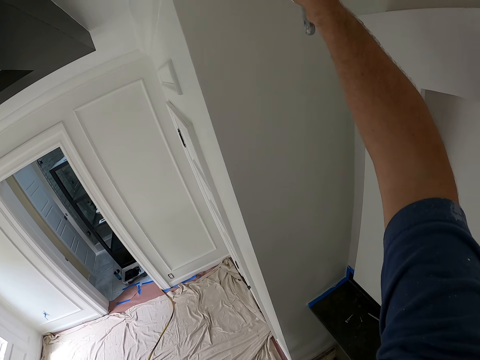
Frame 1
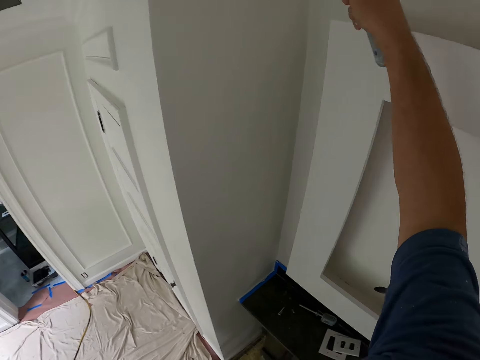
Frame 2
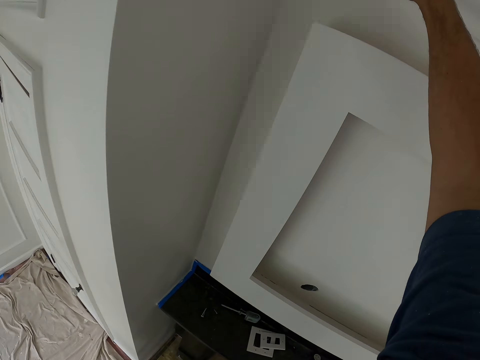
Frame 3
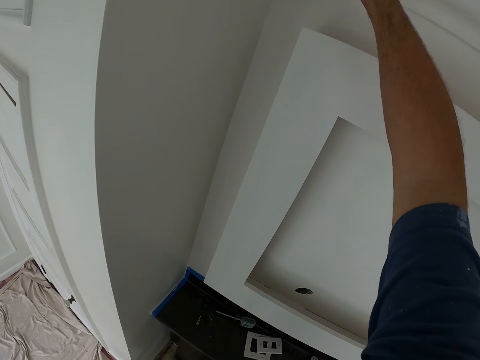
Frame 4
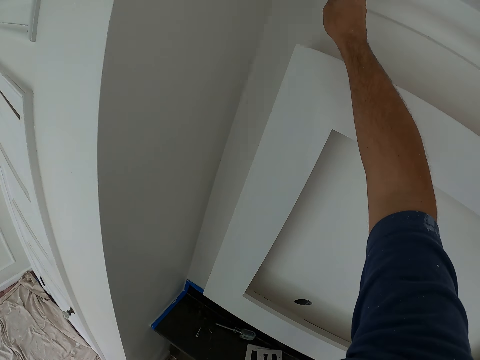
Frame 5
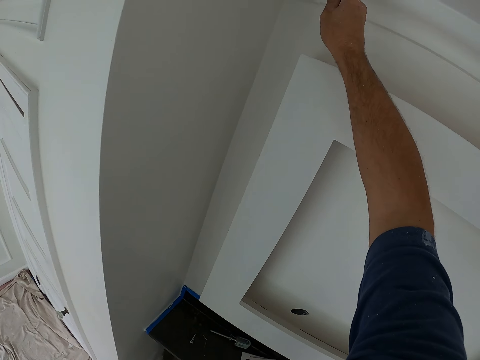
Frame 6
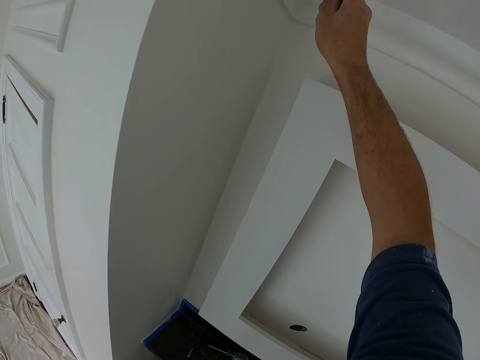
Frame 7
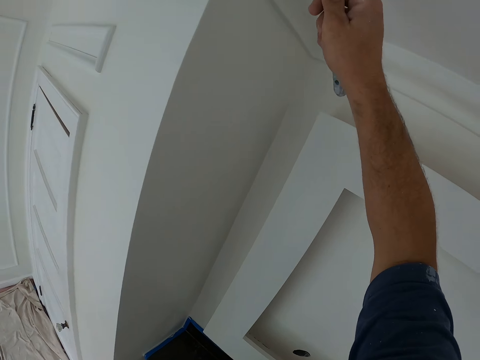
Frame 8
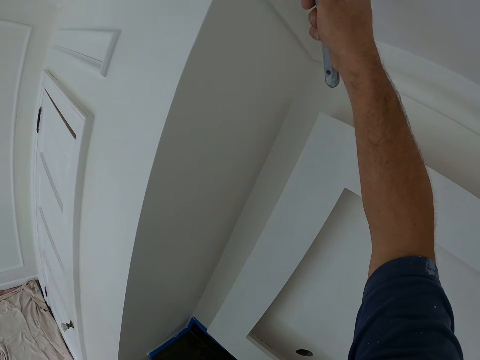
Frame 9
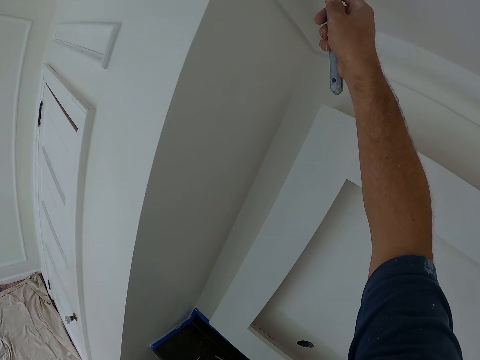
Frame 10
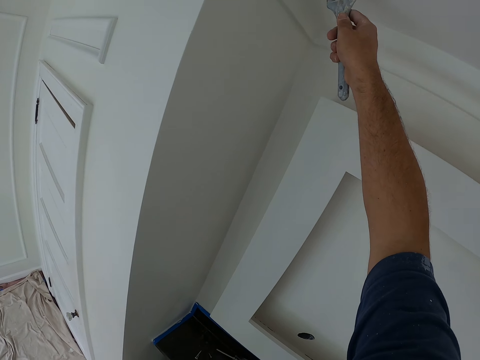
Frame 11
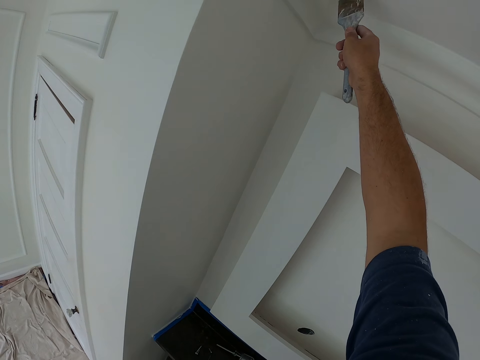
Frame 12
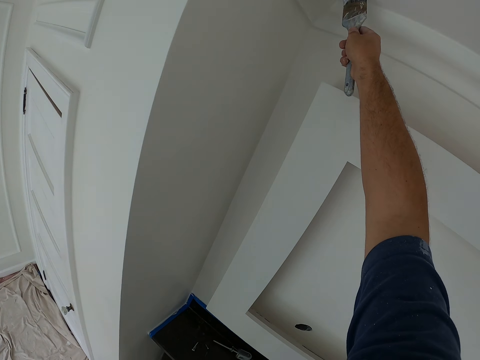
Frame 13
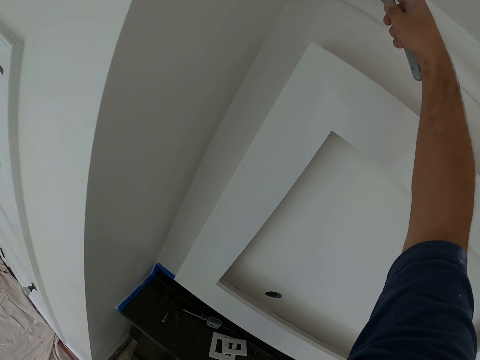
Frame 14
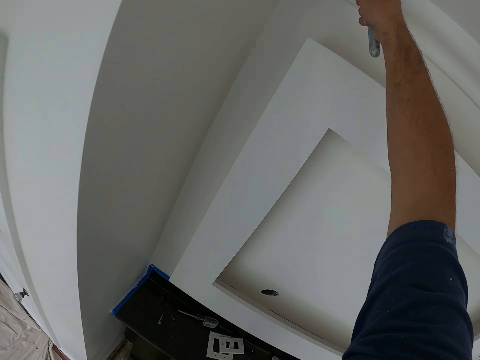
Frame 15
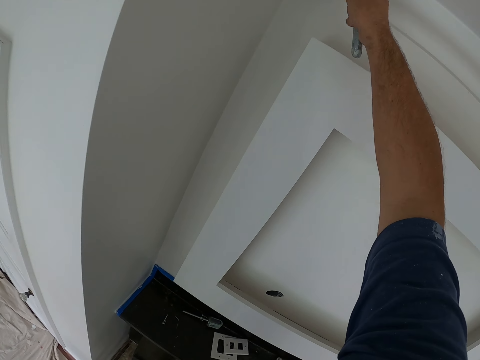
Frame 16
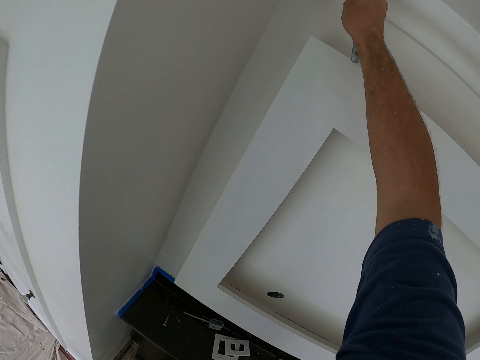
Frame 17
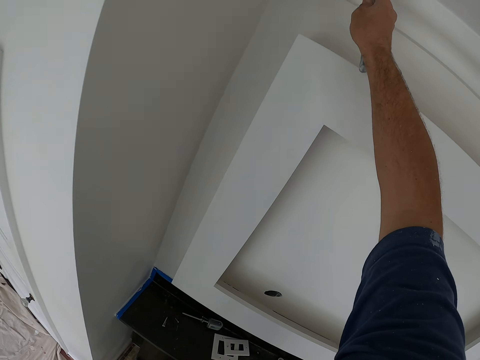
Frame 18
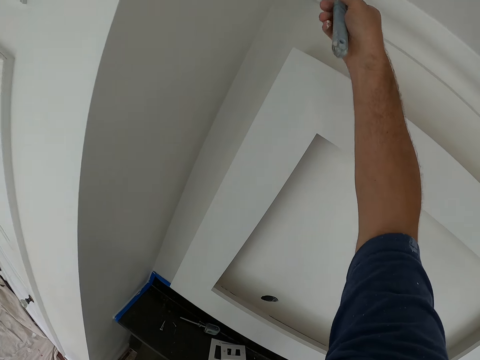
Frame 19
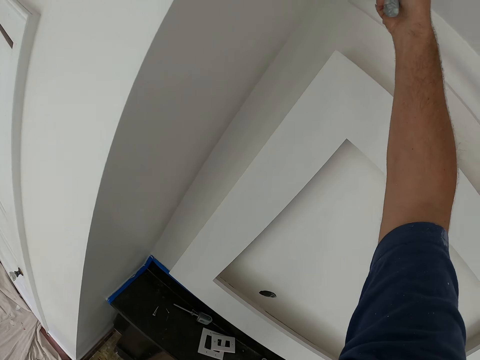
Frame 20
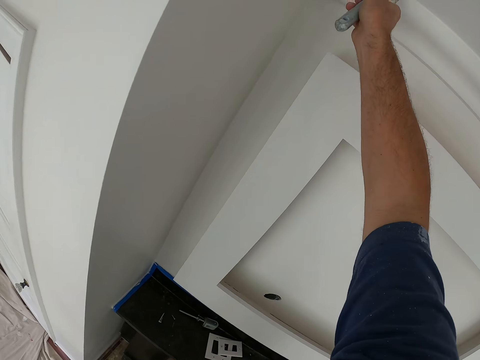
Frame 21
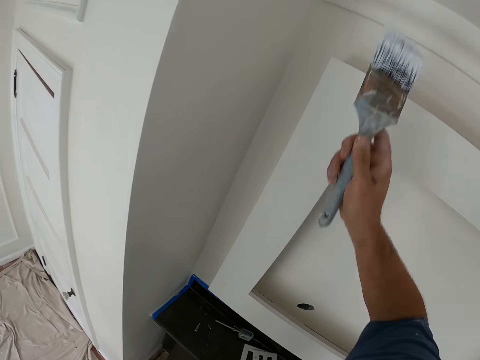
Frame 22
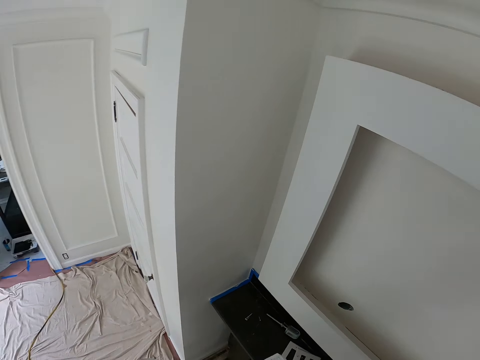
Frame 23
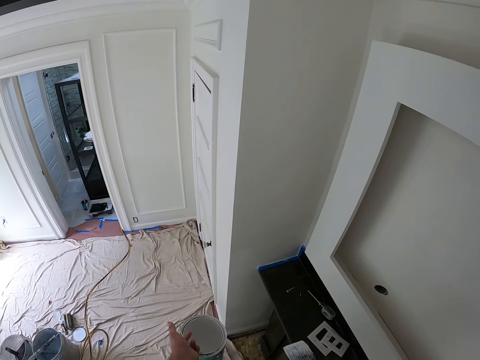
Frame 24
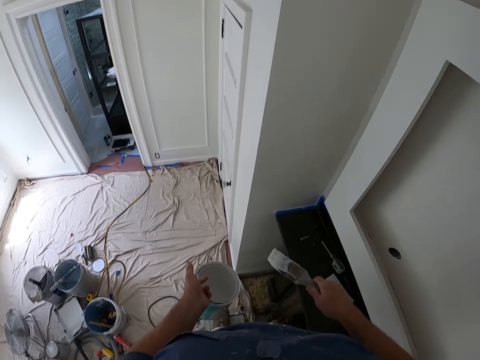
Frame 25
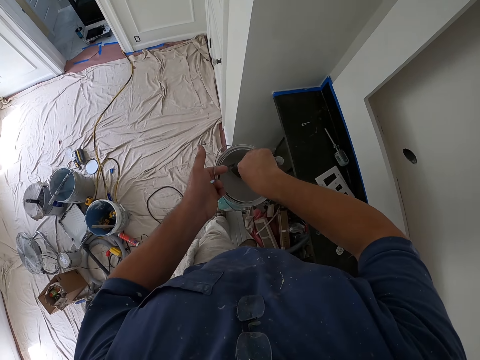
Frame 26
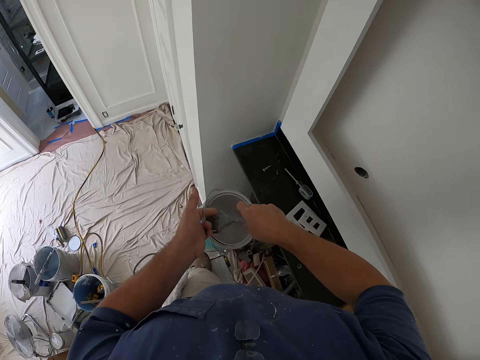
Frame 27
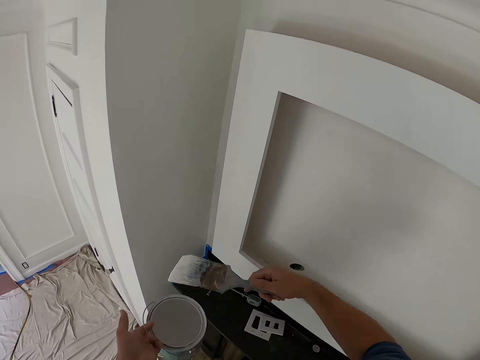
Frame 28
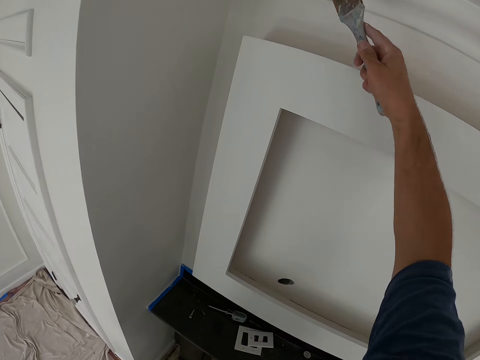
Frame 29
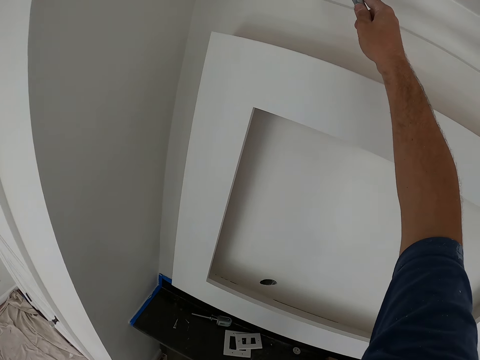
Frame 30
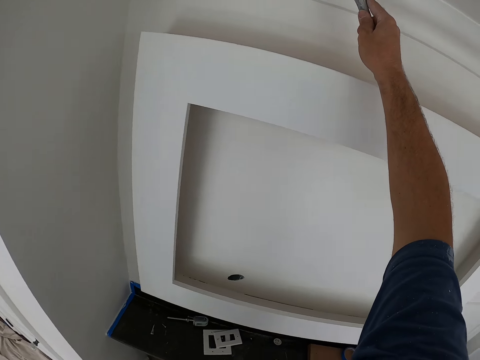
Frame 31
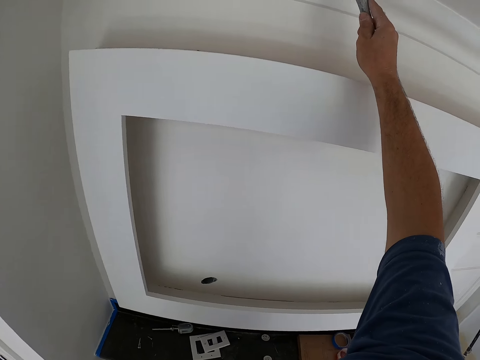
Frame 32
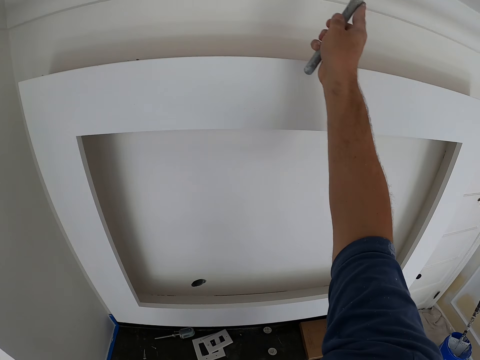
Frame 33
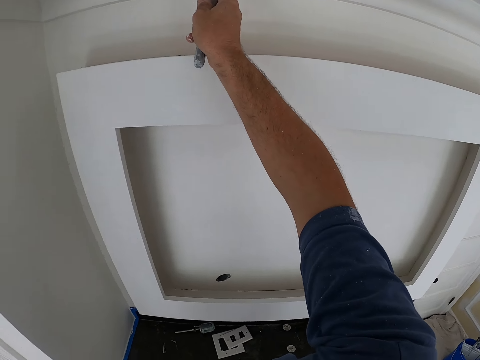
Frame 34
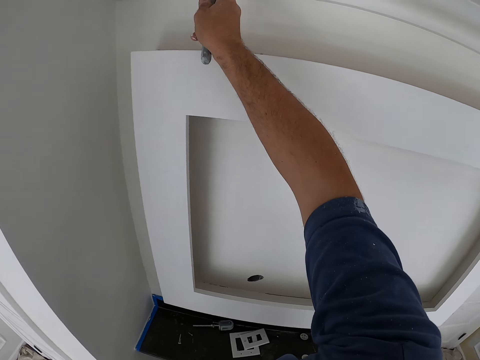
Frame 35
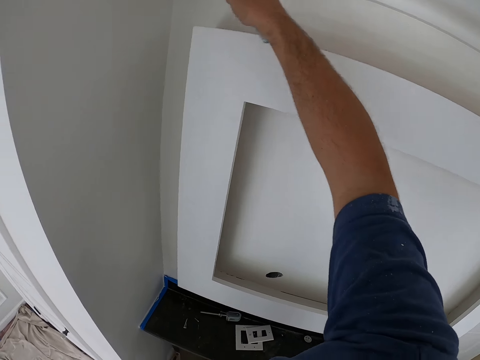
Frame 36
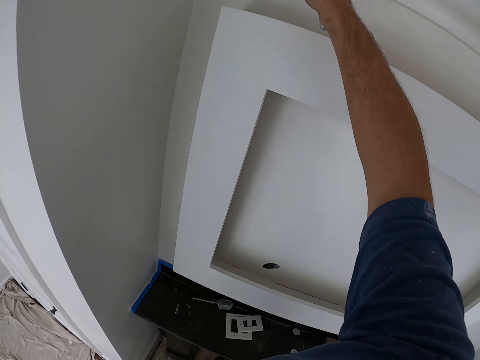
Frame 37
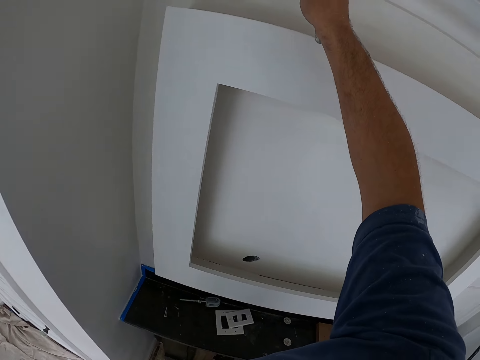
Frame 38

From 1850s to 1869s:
The camera wearer removes the paint brush from the wall. They touch the paint in the paint can with the paint brush. They remove the paint brush from the paint can. They paint the wall with the paint brush.

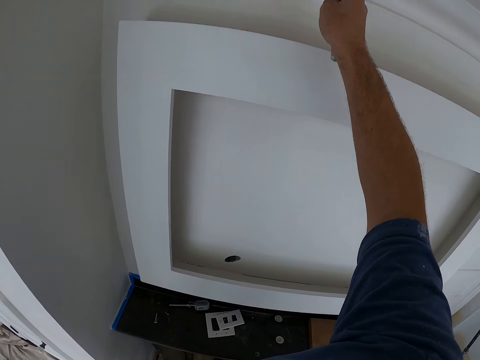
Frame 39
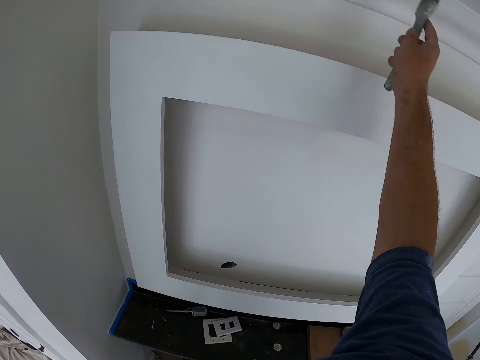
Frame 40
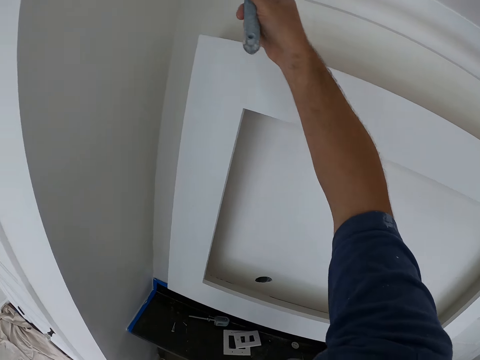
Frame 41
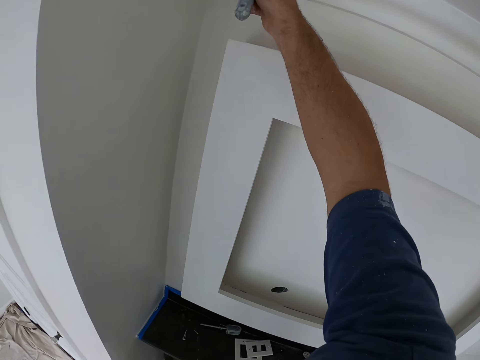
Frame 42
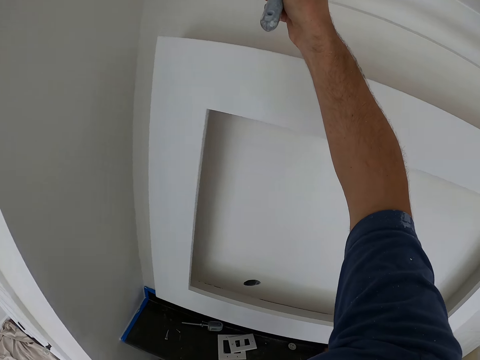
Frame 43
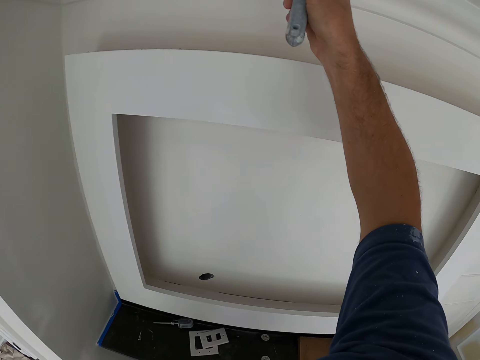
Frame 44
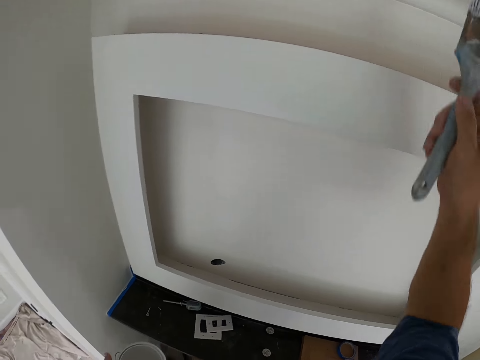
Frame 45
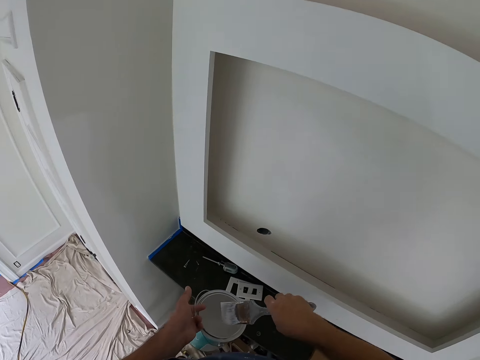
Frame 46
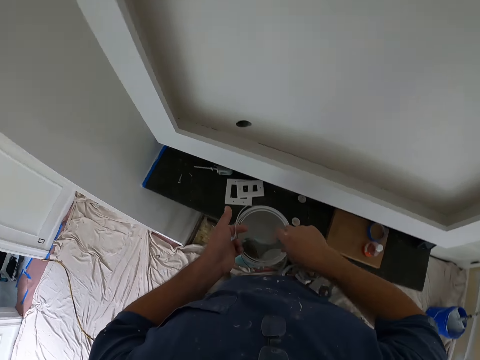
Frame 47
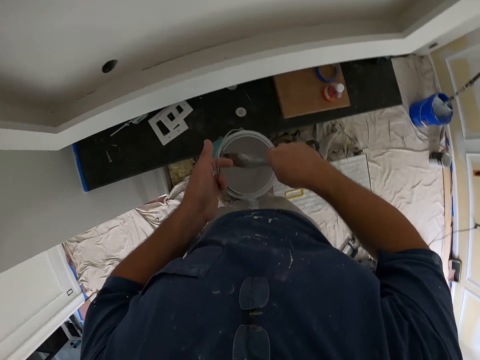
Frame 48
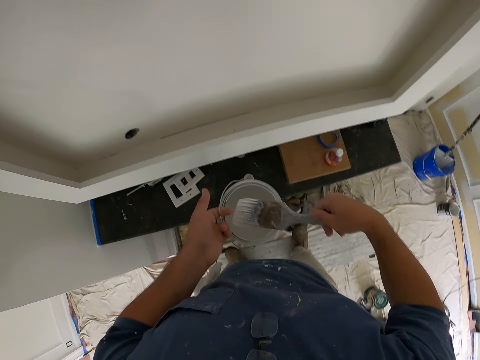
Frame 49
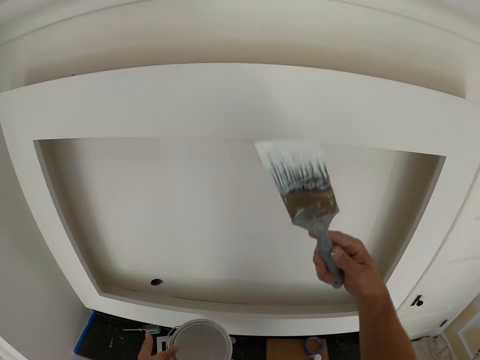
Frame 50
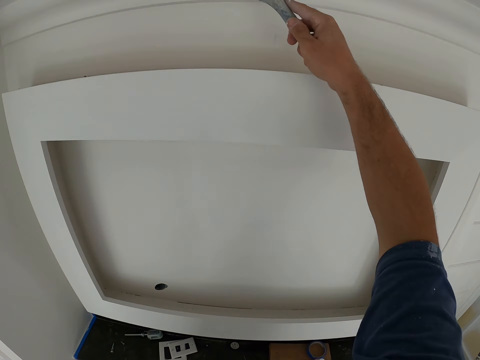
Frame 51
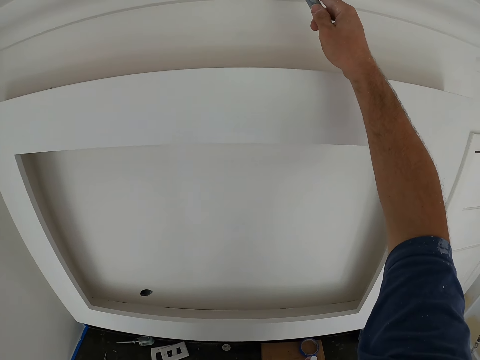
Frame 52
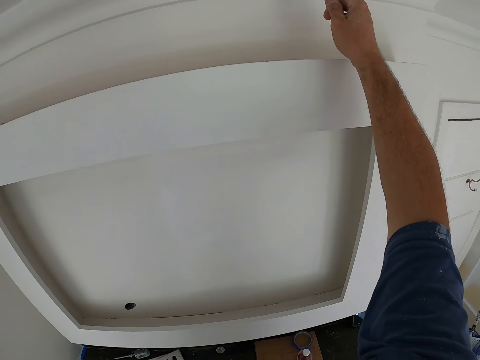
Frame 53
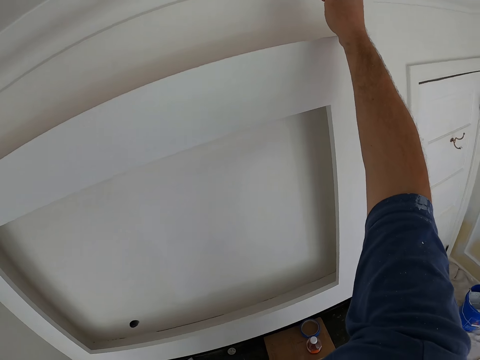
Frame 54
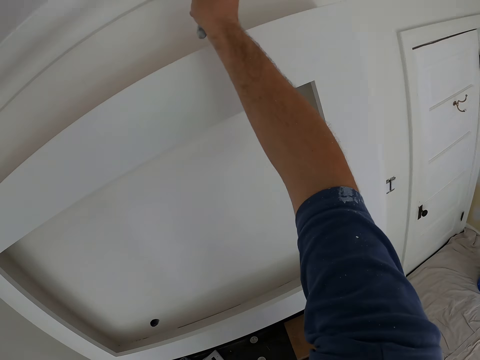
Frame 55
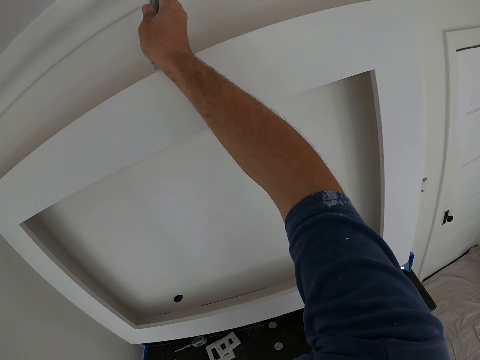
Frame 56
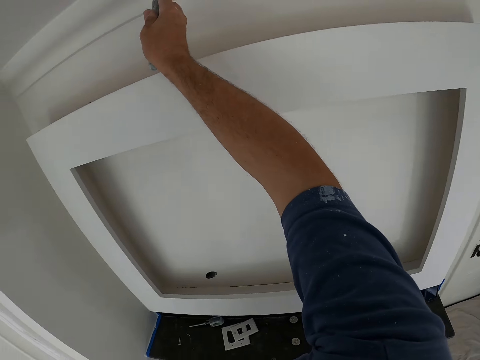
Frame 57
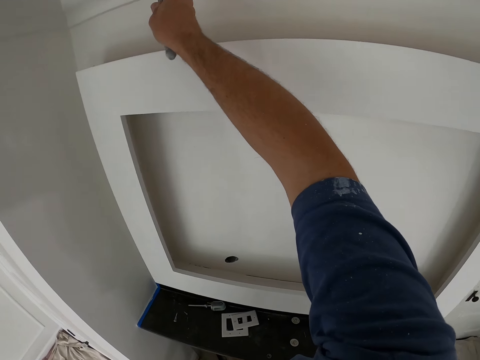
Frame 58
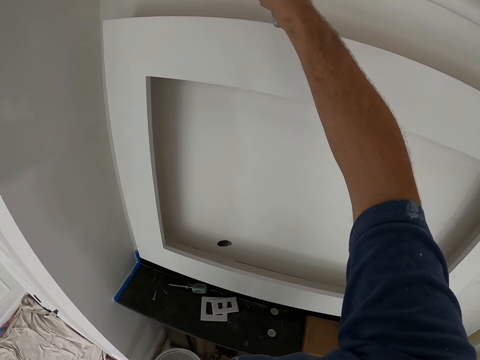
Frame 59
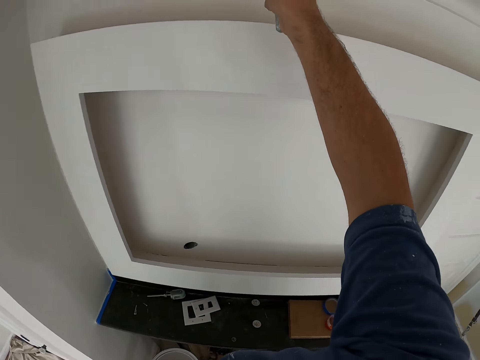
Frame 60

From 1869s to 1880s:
The camera wearer removes the paint brush from the wall. They touch the paint in the paint can with the paint brush. They remove the paint brush from the paint can. They paint the wall with the paint brush.
